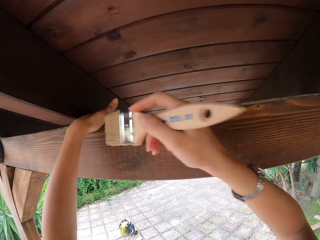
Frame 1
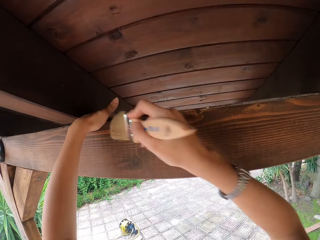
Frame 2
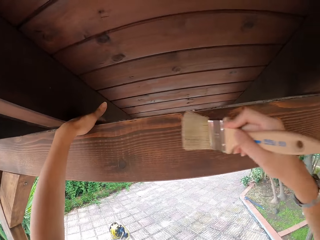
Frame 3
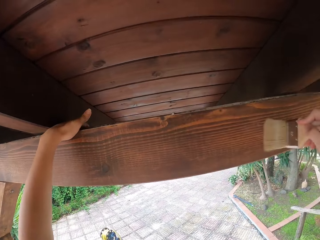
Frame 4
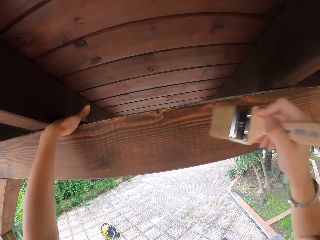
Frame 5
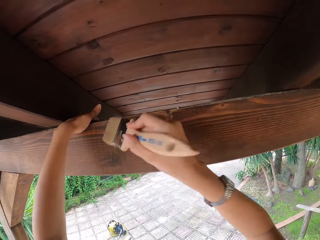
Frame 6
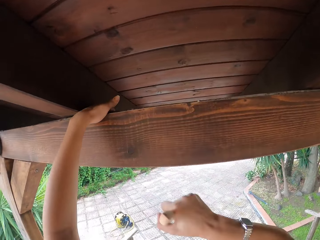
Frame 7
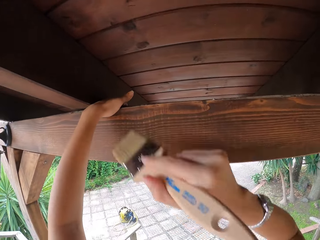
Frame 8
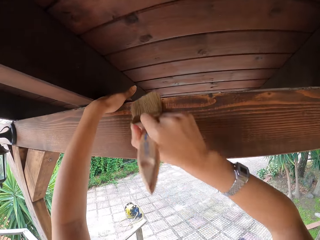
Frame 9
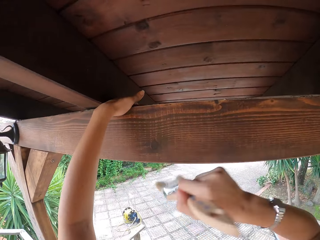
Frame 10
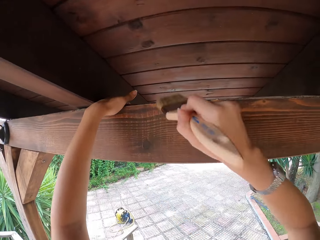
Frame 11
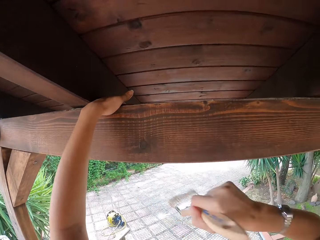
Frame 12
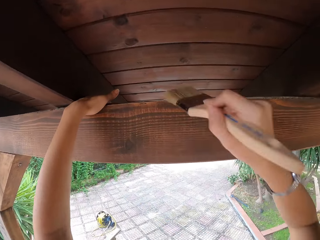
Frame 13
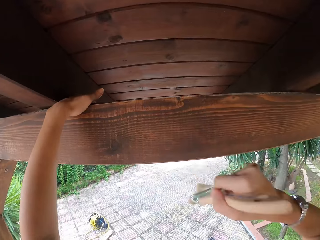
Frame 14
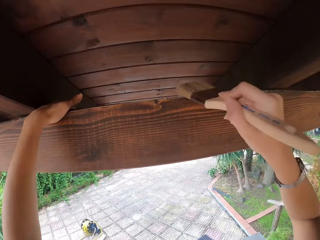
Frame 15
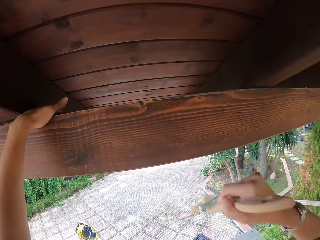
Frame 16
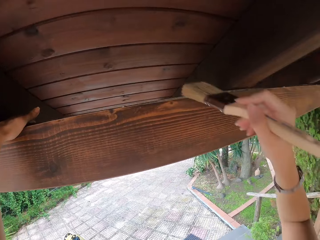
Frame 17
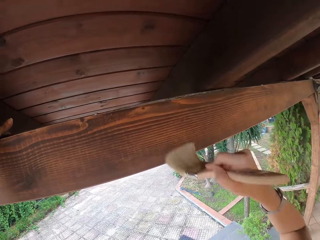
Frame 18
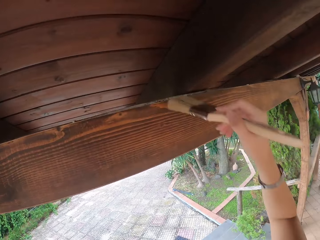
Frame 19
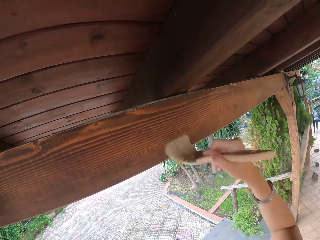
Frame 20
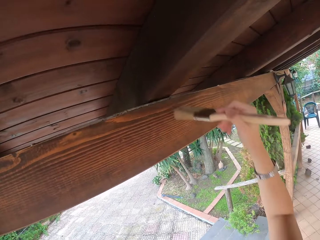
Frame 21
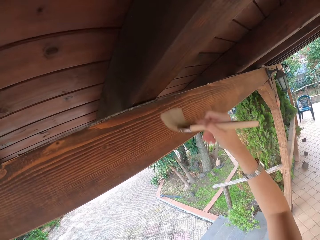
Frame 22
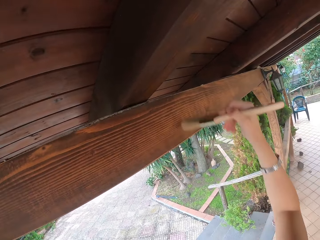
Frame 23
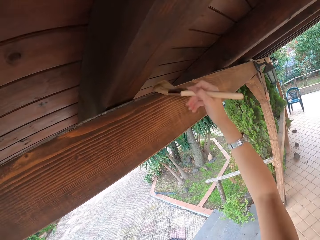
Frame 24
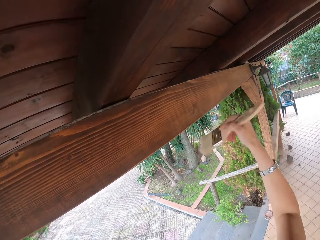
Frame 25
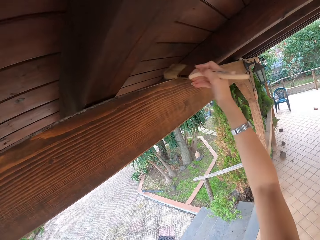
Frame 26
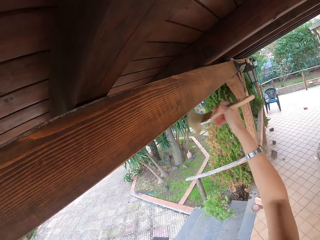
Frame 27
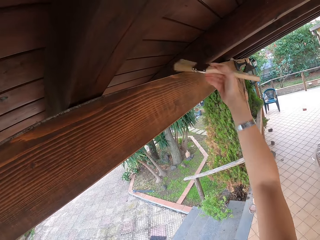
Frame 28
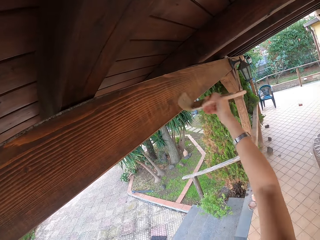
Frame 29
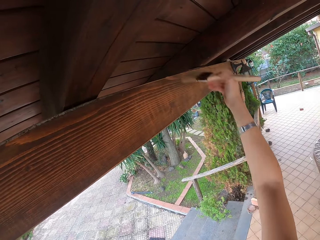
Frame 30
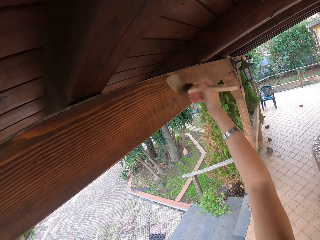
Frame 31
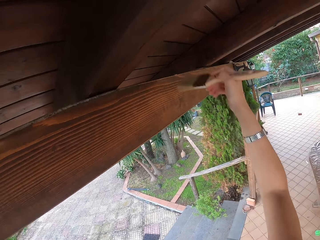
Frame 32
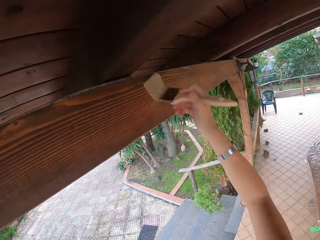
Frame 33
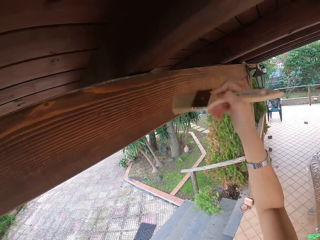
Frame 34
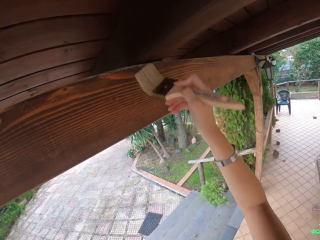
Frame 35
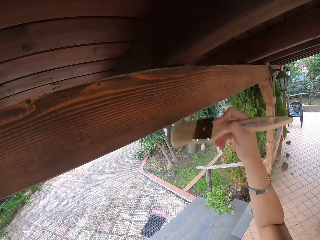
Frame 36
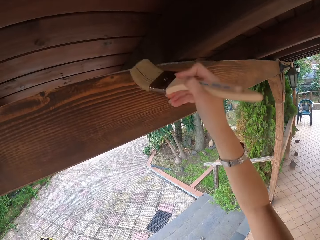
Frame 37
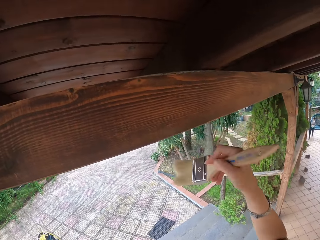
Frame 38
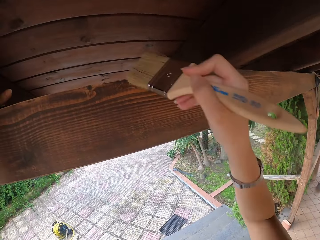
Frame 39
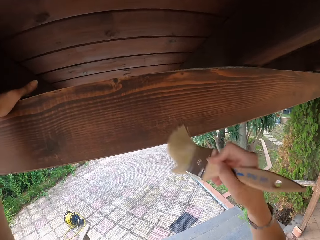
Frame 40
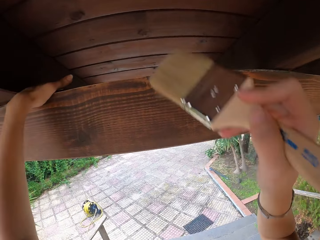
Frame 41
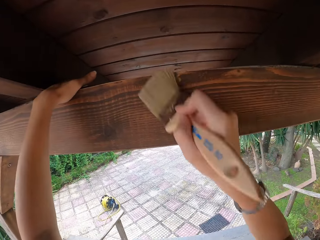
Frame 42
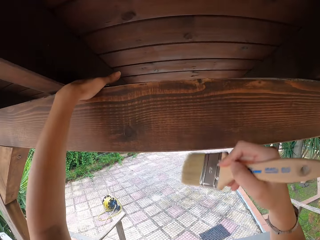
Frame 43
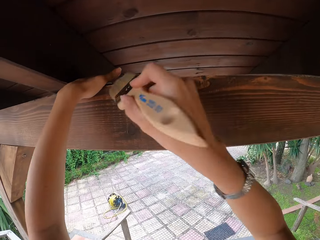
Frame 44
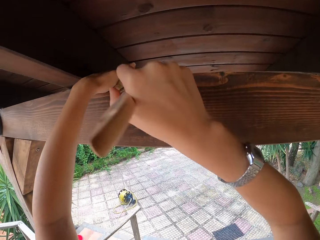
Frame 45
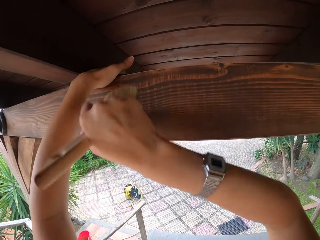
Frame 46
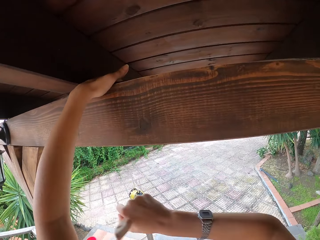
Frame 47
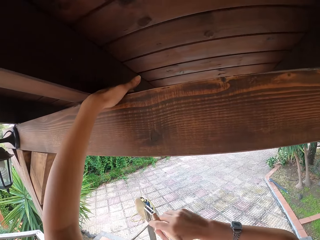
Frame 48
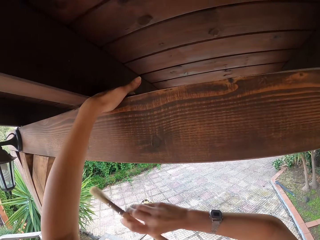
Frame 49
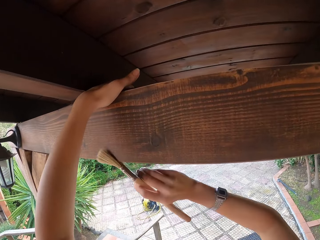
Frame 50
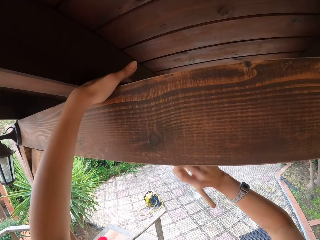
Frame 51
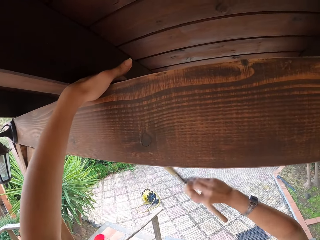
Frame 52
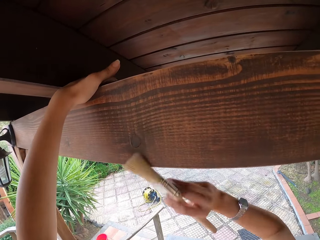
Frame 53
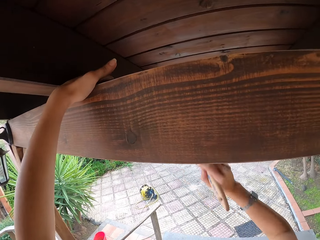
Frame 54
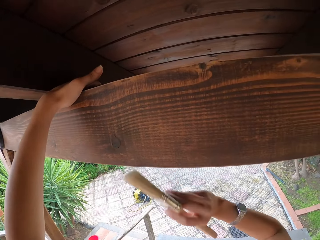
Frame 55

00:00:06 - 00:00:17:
The camera wearer wipes a roof beam with the brush in her right hand.

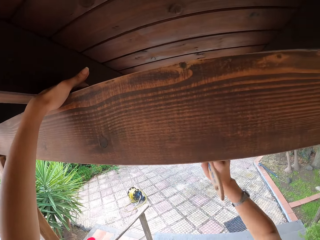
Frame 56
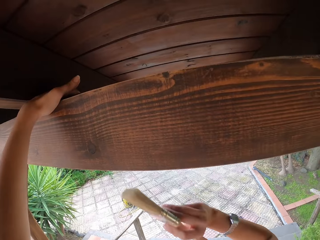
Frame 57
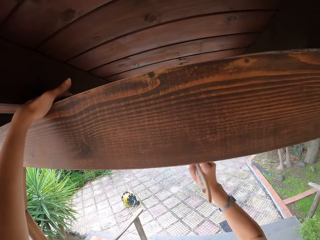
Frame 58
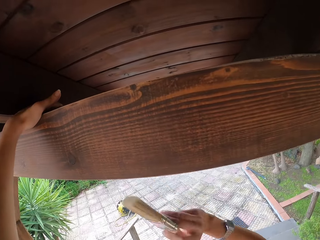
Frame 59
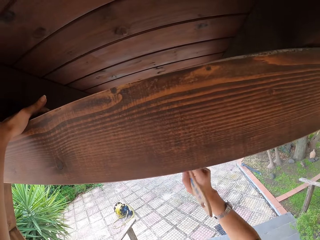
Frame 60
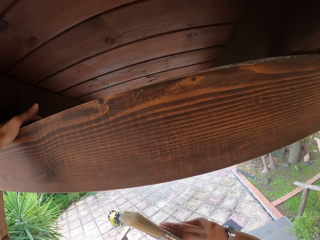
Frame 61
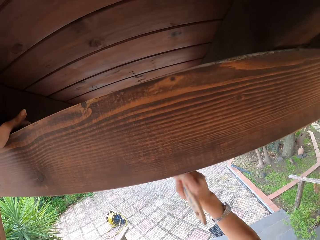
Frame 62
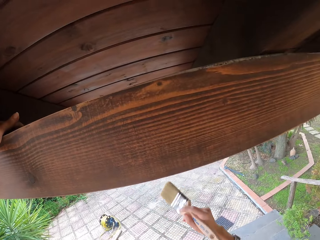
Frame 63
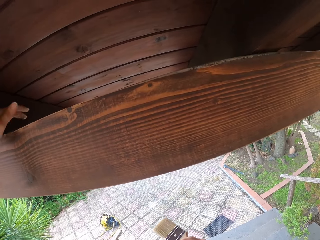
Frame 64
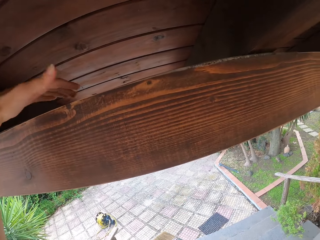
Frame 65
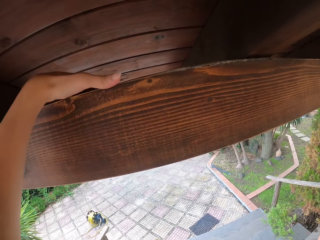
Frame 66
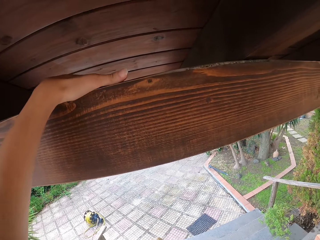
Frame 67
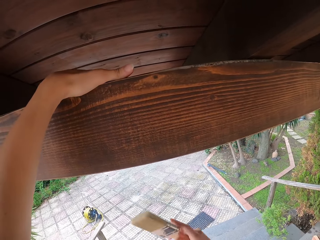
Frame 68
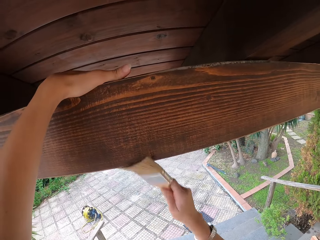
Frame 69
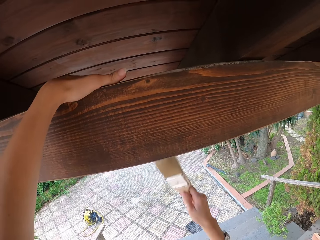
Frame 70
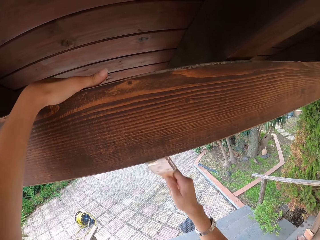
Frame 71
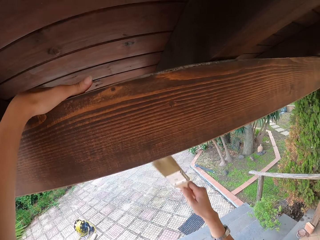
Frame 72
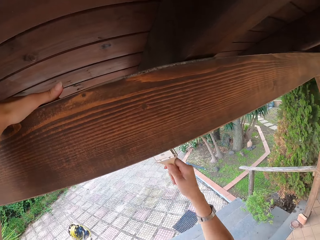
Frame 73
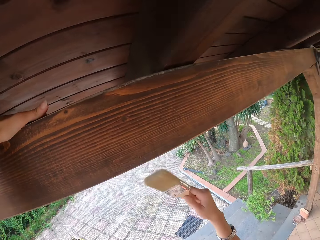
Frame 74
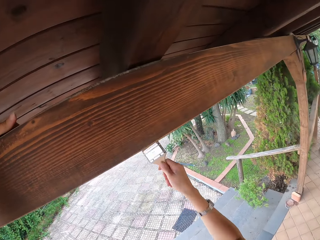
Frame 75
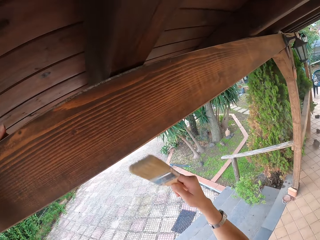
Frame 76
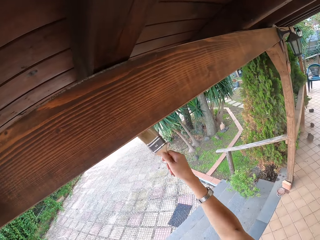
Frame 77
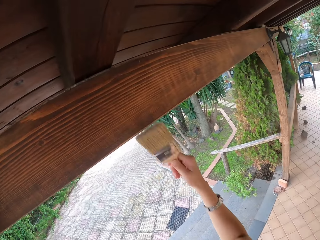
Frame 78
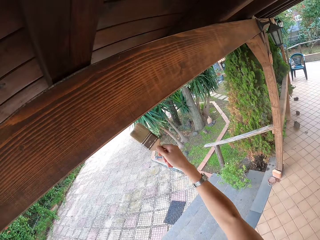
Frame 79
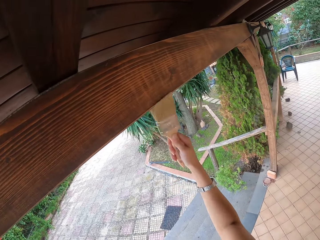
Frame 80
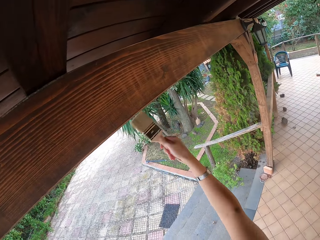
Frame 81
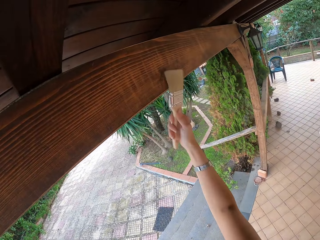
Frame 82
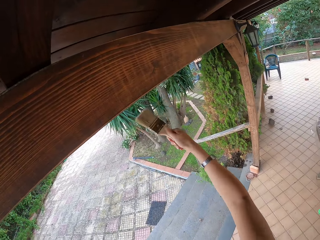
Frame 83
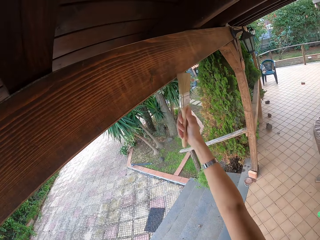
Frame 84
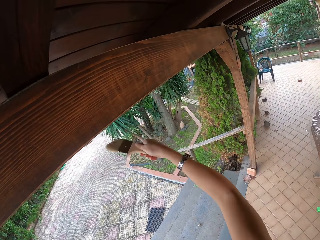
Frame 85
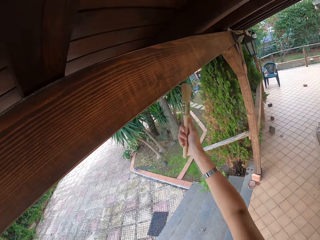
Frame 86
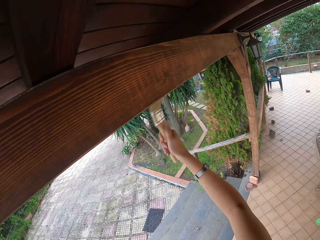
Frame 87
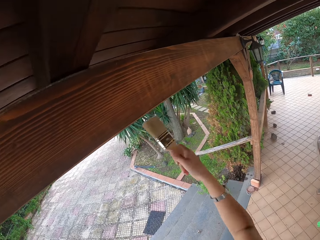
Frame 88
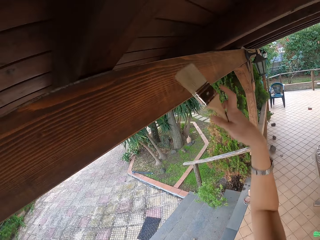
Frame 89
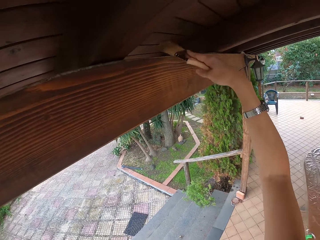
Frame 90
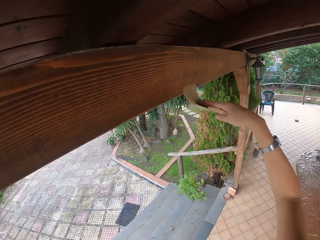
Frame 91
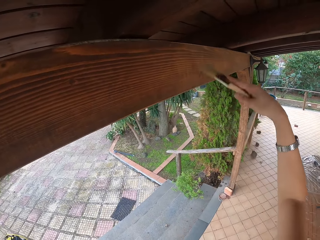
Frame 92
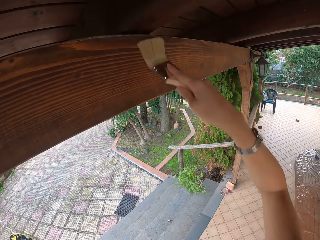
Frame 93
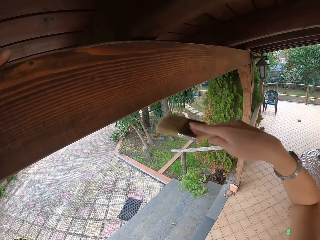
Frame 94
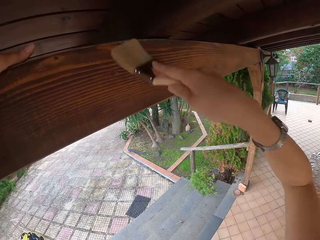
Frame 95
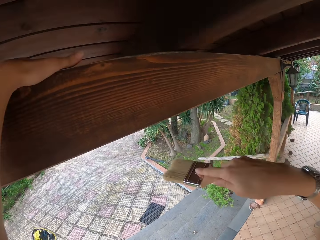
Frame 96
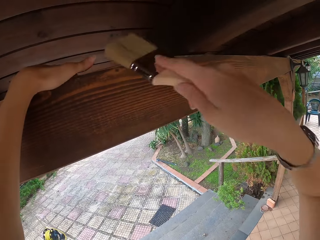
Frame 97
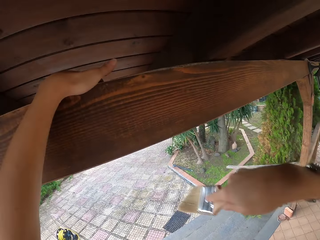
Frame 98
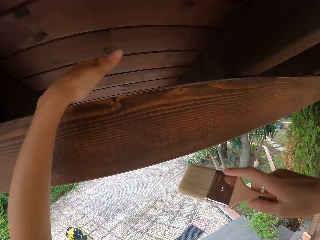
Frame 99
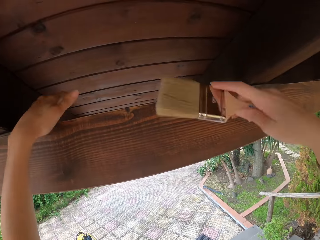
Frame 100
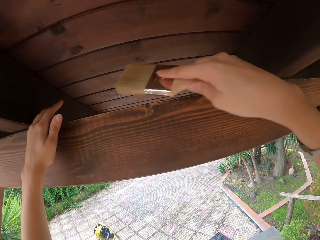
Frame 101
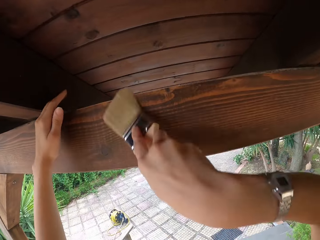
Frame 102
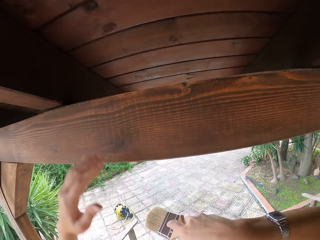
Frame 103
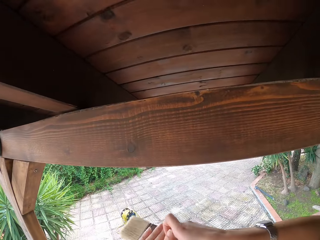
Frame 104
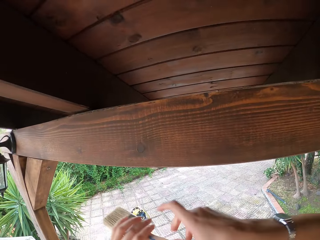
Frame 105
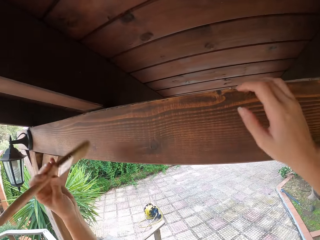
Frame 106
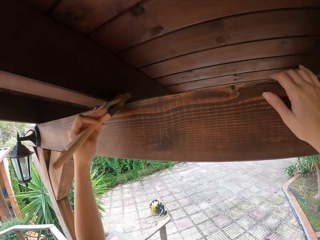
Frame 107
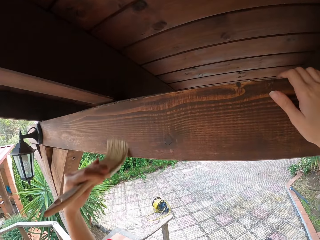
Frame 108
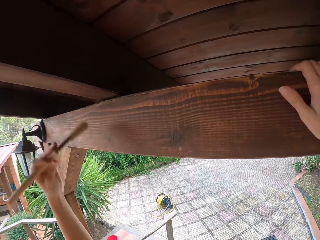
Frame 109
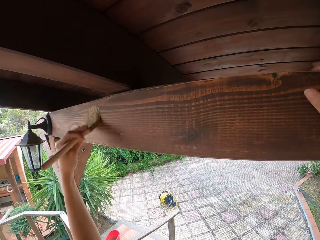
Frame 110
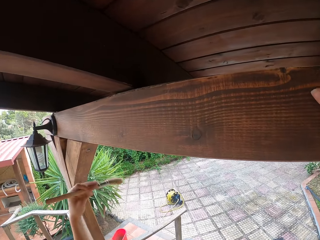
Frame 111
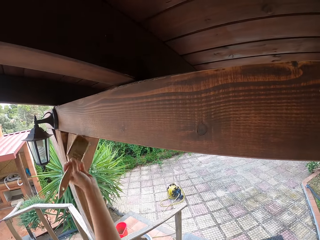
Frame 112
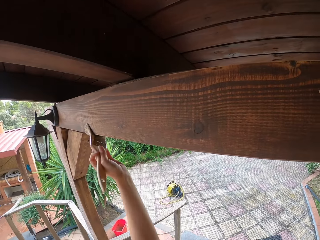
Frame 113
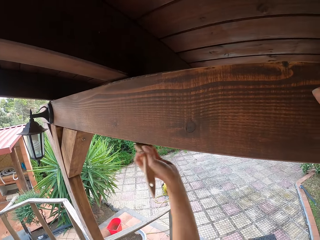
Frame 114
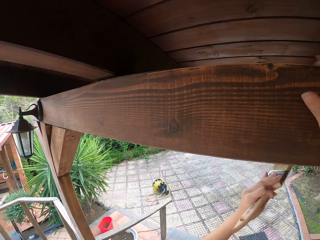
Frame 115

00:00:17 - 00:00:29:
The camera wearer moves the left hand. She brushes the wood with a paintbrush. She moves the left hand and brushes the wood with the paintbrush. She moves the brush from her right hand to her left hand. She wipes the roof beam with the brush in her left hand.
